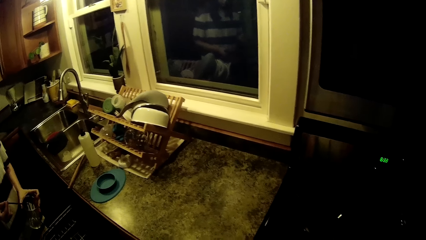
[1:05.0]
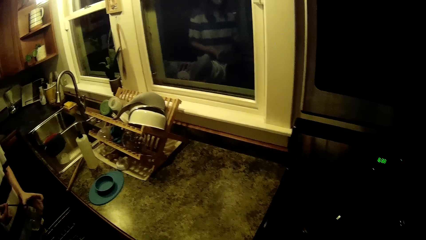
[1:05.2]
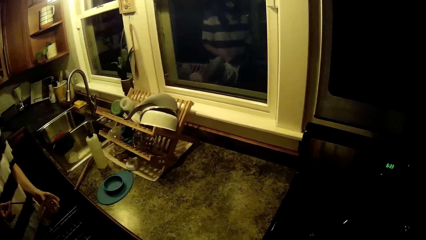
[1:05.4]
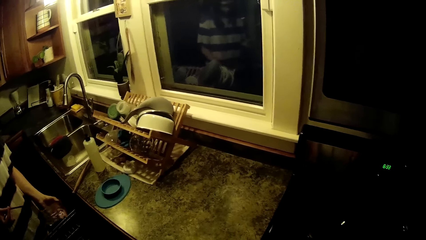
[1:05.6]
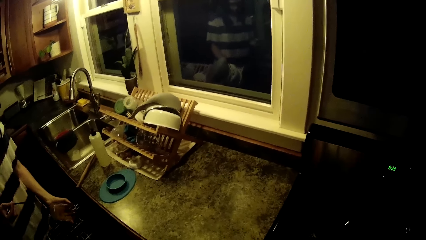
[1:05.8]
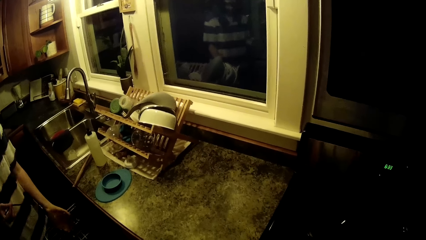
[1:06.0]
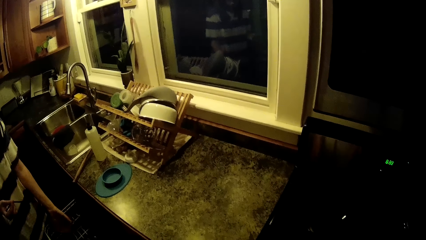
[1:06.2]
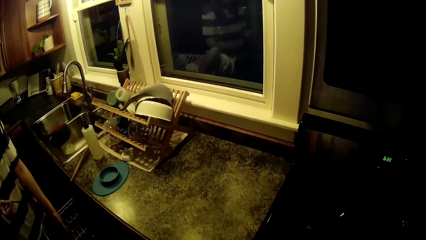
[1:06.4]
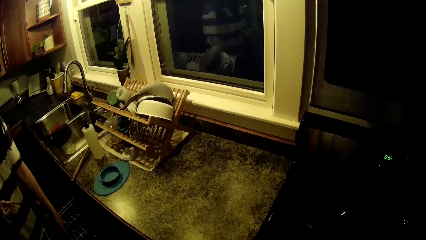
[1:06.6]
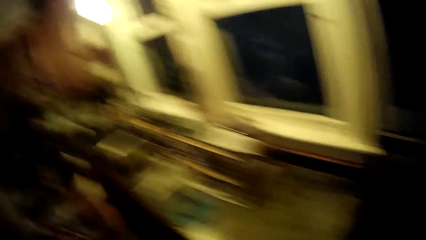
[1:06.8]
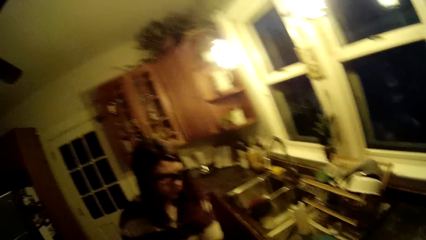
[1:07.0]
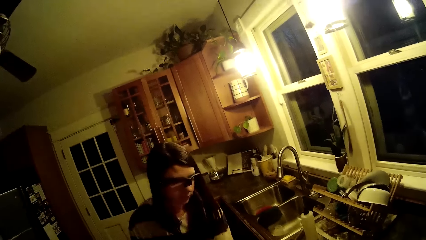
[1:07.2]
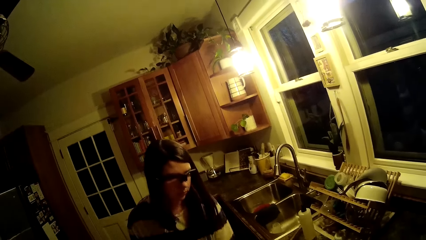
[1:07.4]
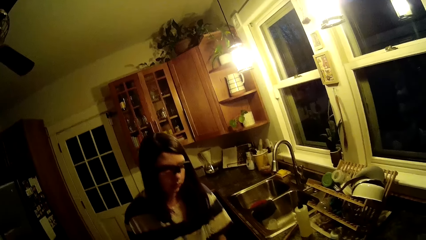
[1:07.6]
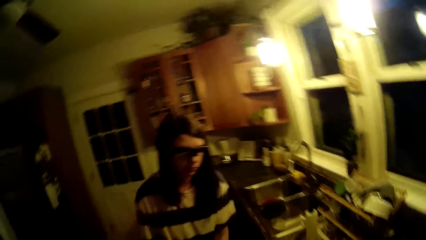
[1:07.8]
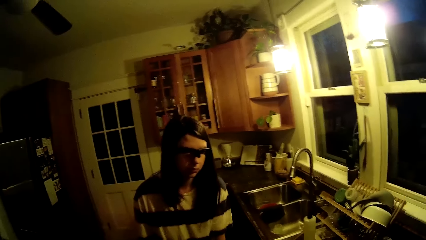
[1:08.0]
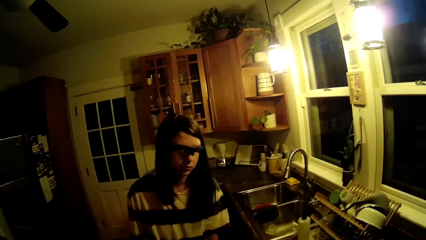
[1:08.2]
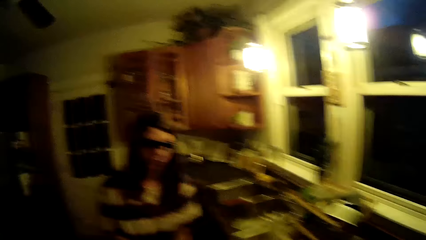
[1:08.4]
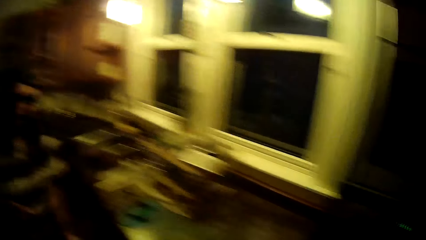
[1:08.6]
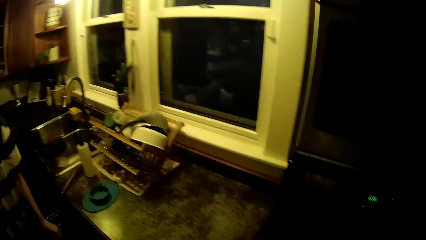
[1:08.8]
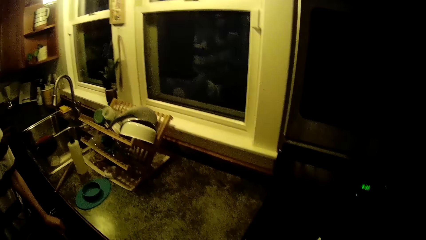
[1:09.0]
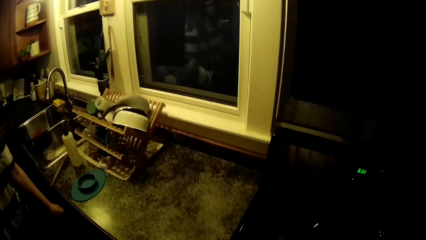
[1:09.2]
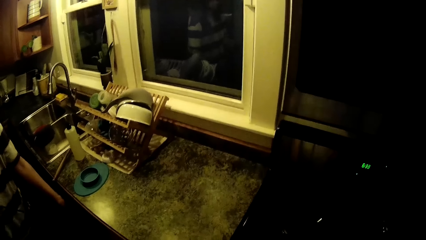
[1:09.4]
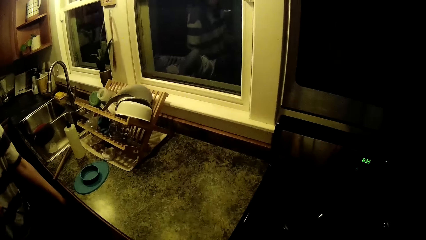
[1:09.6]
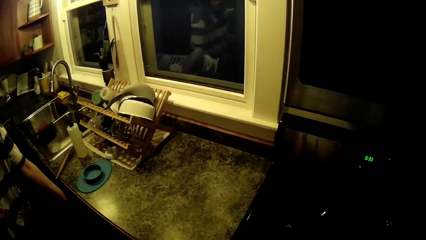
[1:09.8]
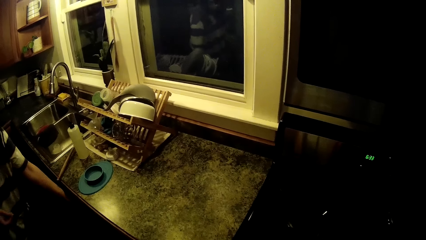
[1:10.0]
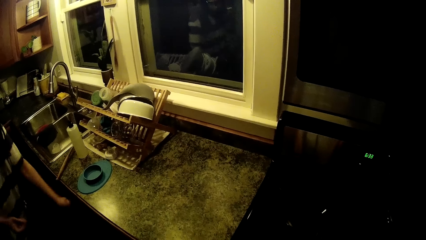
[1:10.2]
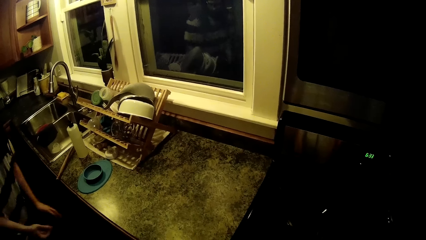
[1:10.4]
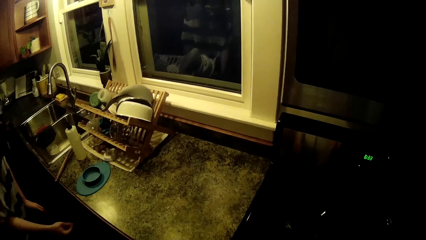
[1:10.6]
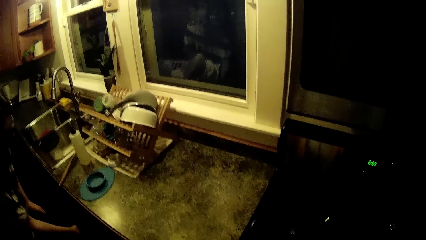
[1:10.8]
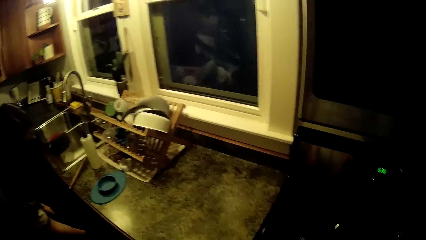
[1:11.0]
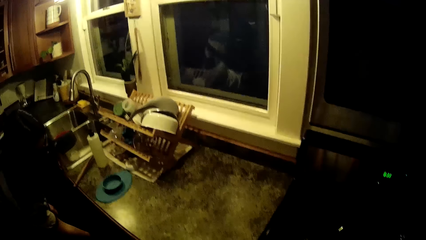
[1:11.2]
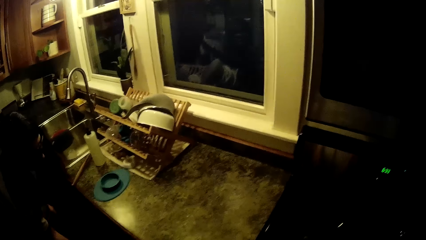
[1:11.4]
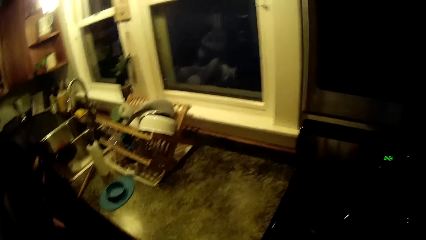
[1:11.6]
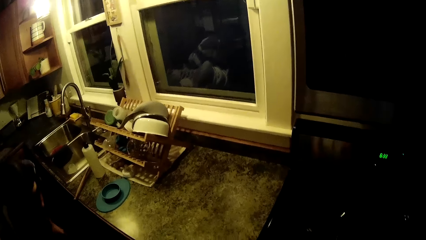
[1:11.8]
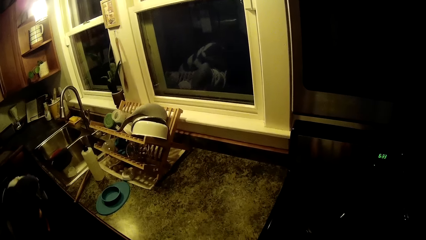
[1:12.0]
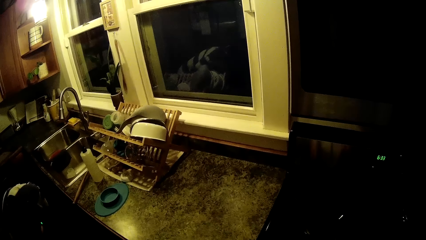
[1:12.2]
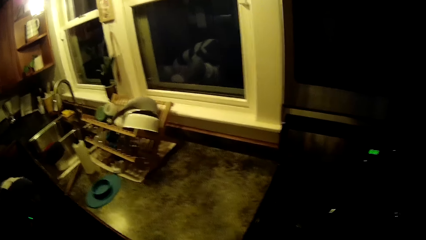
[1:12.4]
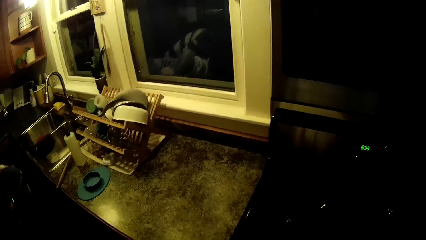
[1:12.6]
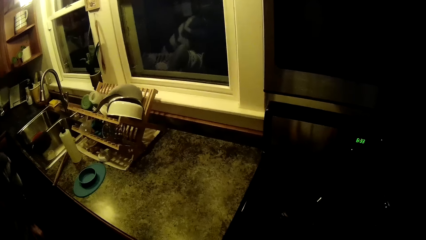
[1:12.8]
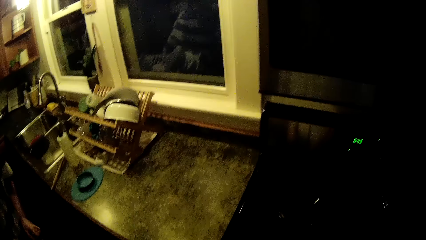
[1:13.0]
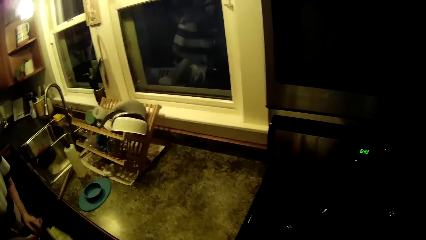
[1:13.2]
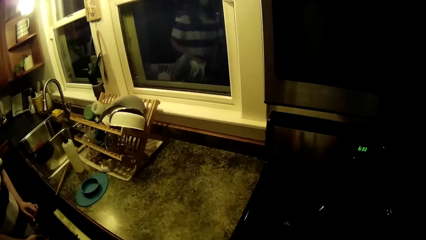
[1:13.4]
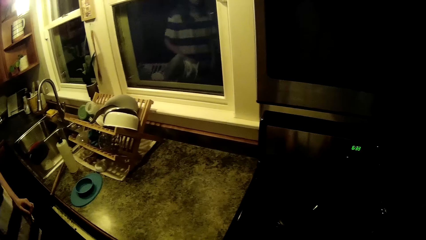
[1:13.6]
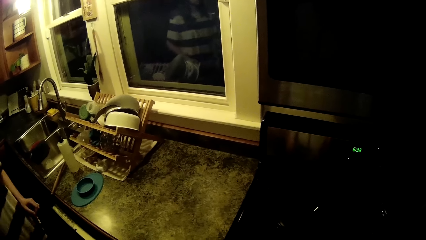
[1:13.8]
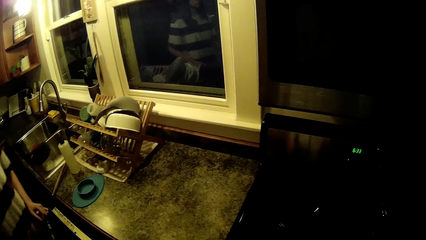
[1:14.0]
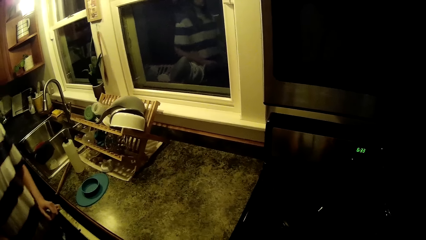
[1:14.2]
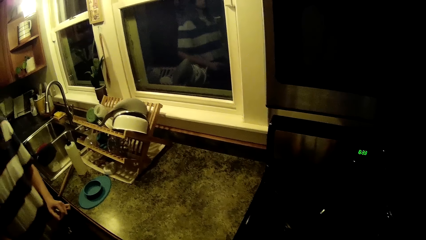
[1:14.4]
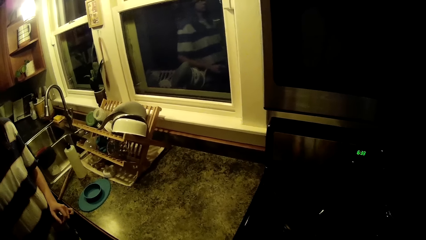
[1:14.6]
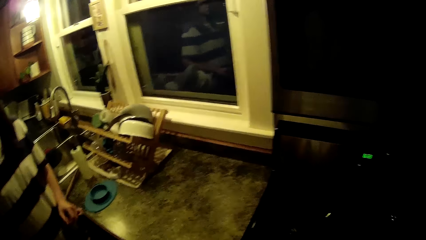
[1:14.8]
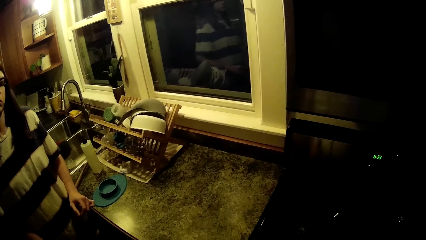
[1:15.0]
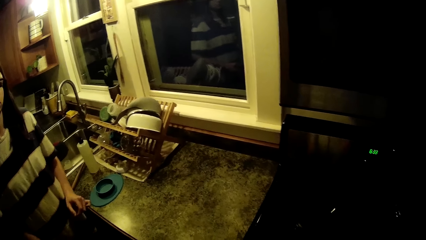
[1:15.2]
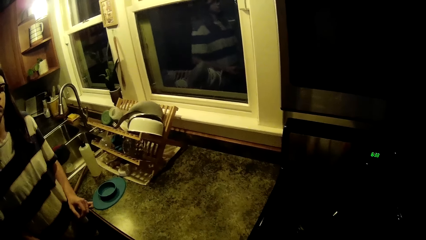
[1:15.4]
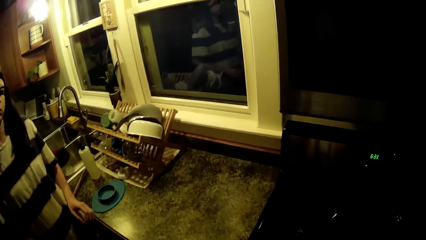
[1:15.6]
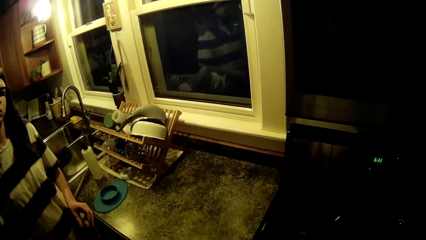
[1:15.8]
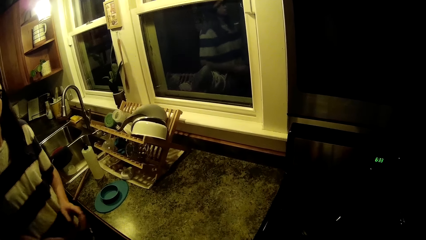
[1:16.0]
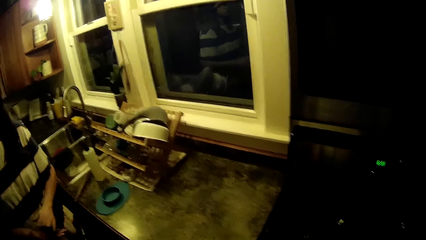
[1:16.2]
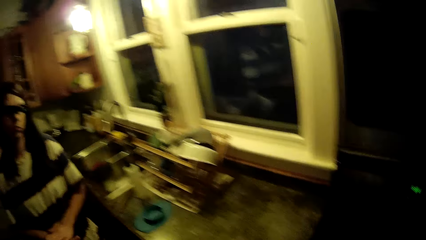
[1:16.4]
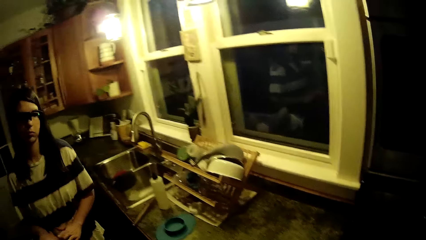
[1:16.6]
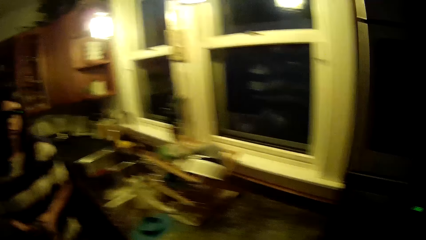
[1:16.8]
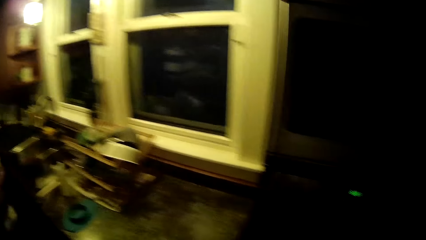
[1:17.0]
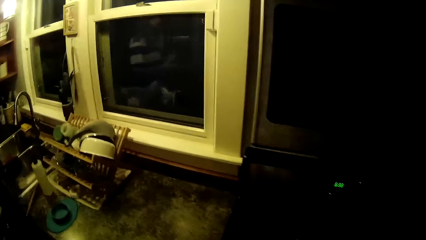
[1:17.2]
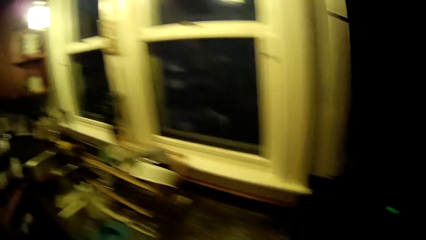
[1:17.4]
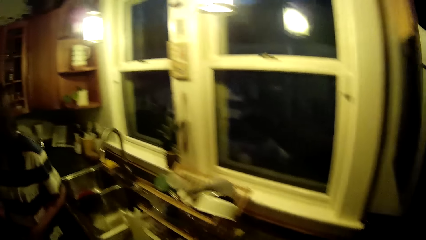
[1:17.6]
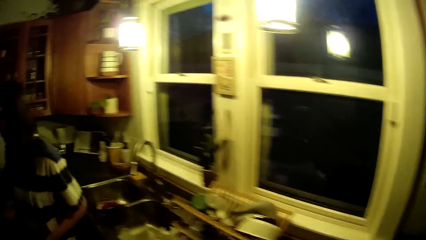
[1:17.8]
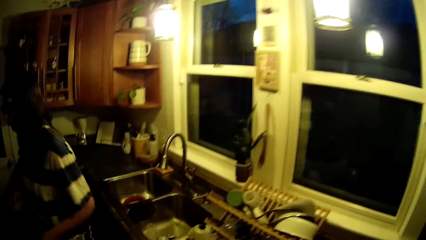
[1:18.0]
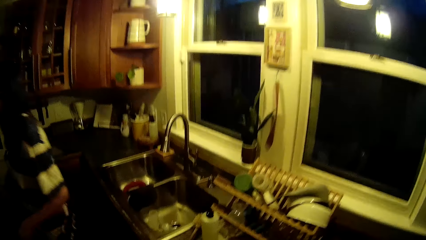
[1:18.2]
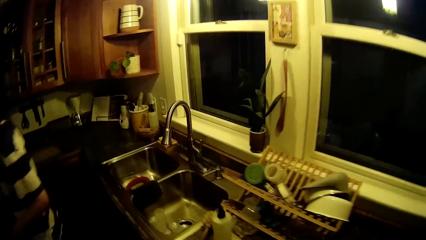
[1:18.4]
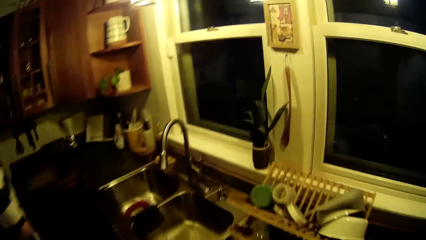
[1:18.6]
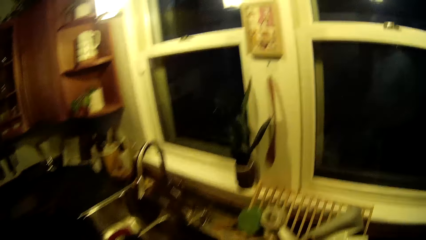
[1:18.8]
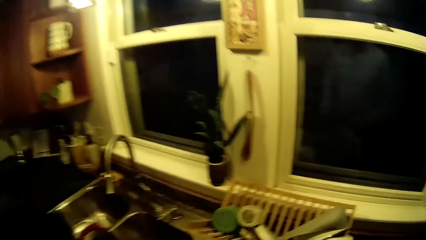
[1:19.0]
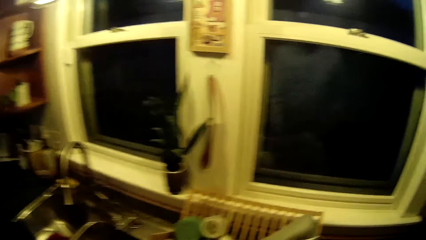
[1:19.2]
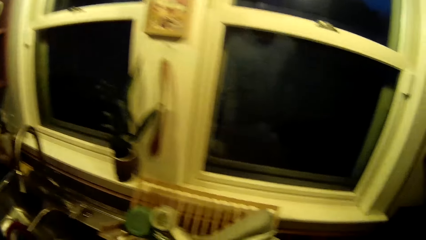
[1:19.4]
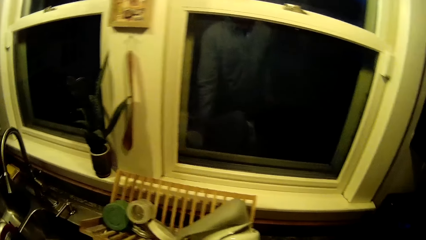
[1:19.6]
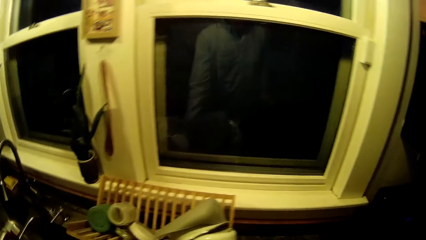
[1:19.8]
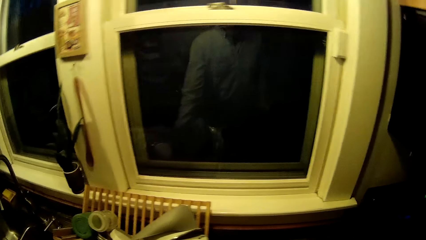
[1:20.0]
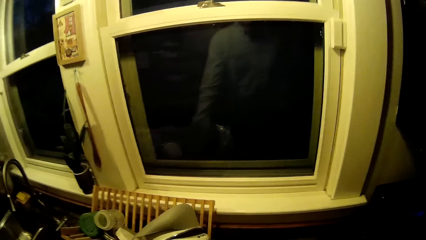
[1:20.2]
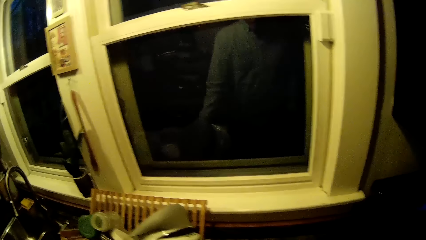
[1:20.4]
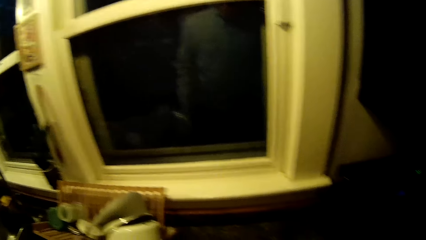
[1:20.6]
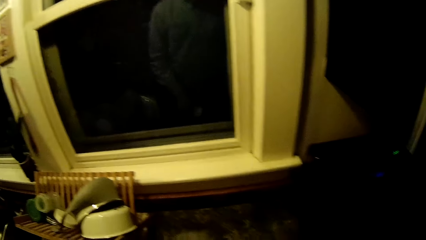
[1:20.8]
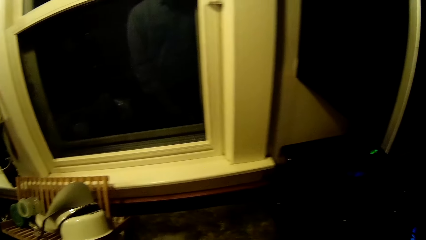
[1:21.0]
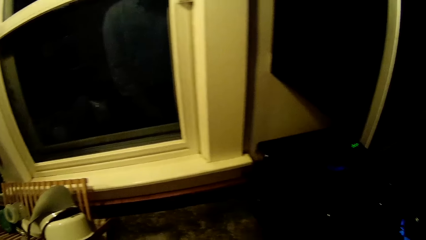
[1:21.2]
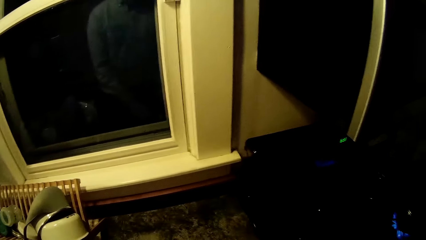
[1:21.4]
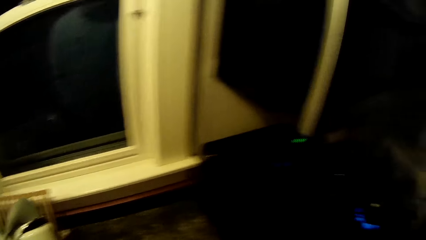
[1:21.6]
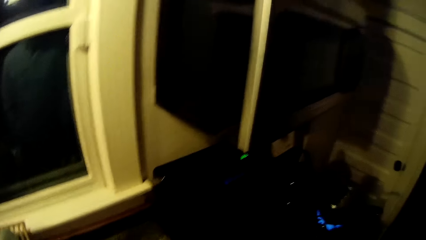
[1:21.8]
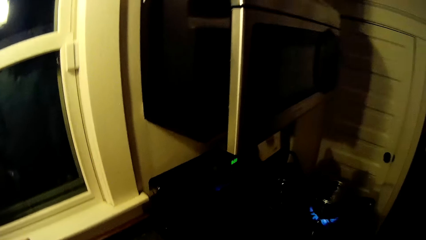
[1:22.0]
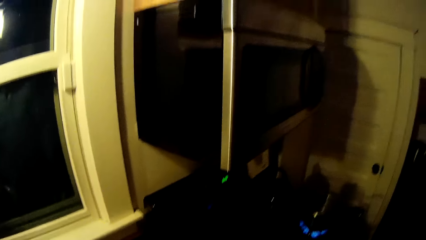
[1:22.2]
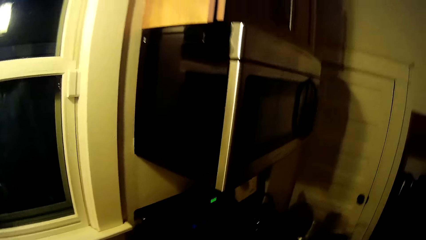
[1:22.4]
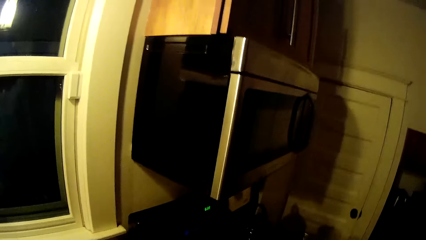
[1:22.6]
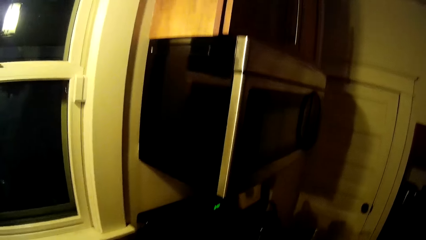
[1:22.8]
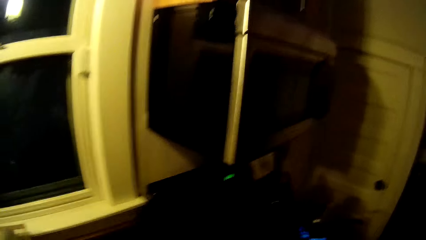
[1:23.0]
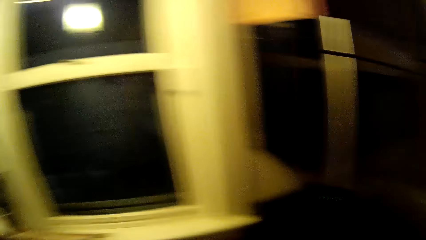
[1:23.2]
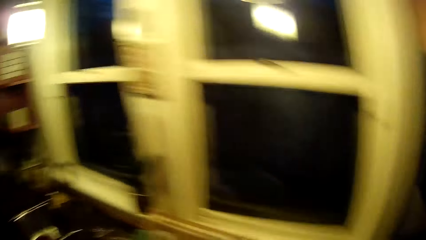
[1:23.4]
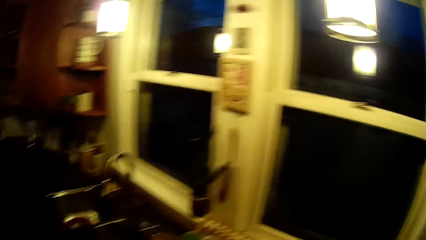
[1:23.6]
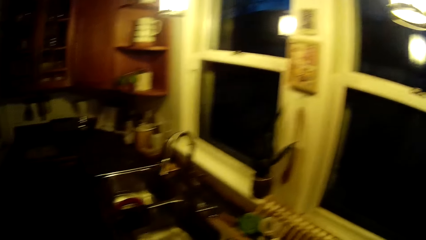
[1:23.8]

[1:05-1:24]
The woman places the glass cup on the rack with her left hand. The camera wearer looks at the woman. The woman pushes the rack into the dishwasher with her left hand. The camera wearer talks to the woman. The woman talks to the camera wearer. The camera wearer talks to the woman. The woman drops the straw in the dishwasher with her right hand. The woman lifts the dishwasher door with her hands and closes the dishwasher with her left hand. The woman talks to the camera wearer. The camera wearer talks to the woman and looks around.
